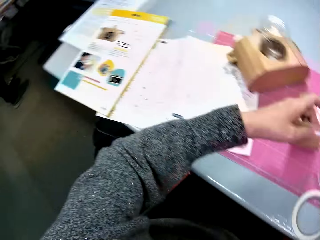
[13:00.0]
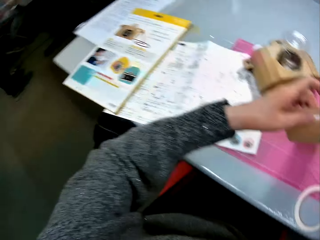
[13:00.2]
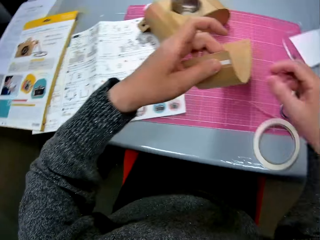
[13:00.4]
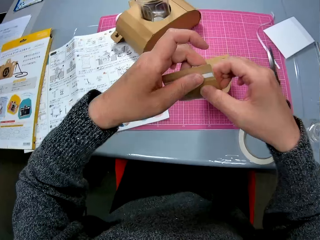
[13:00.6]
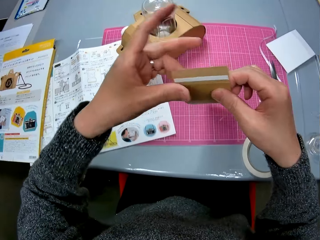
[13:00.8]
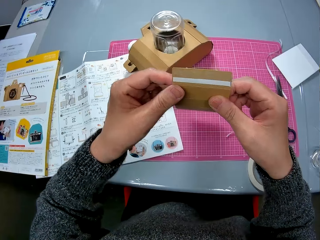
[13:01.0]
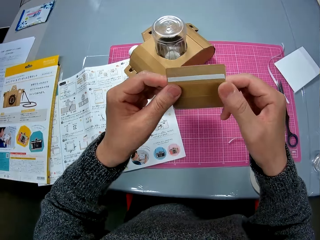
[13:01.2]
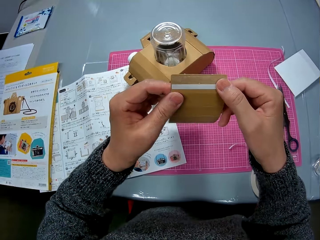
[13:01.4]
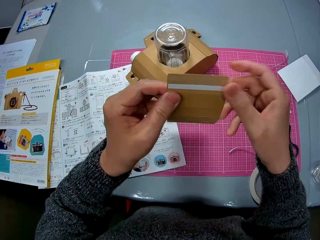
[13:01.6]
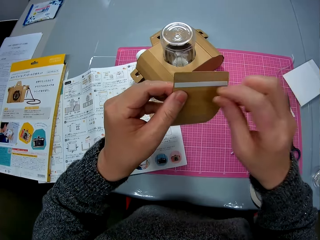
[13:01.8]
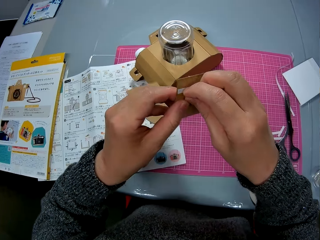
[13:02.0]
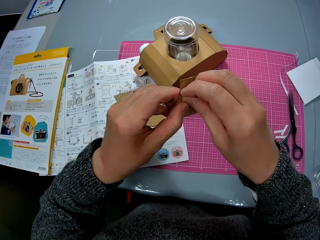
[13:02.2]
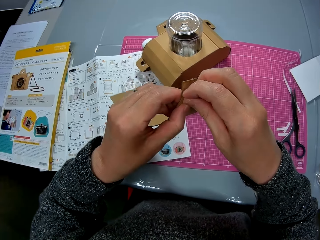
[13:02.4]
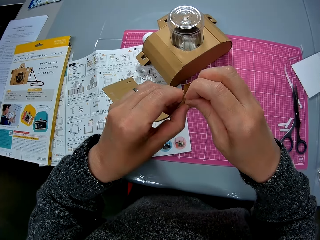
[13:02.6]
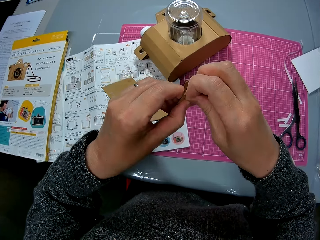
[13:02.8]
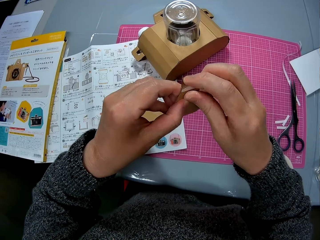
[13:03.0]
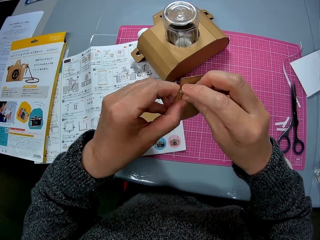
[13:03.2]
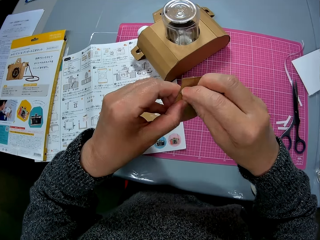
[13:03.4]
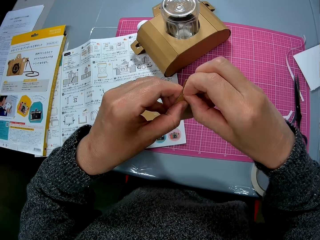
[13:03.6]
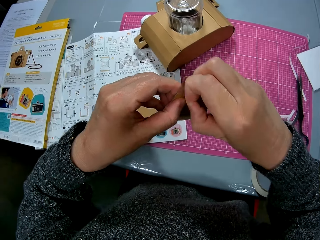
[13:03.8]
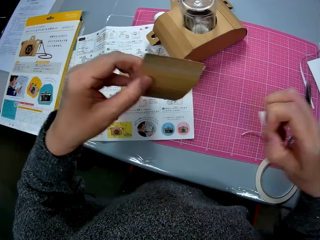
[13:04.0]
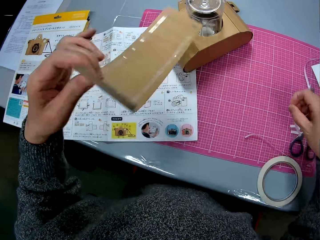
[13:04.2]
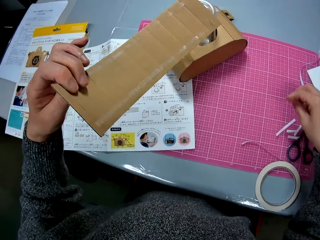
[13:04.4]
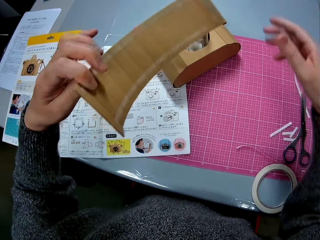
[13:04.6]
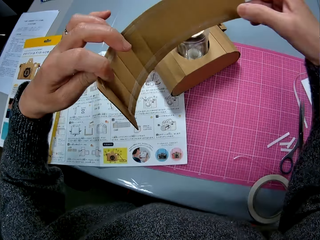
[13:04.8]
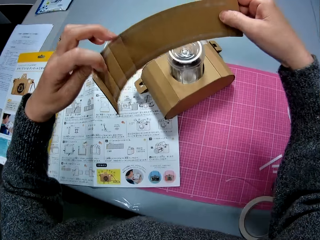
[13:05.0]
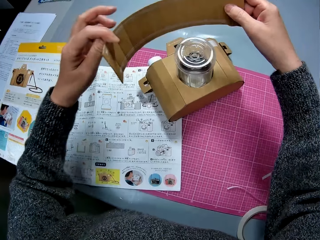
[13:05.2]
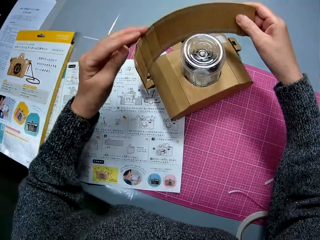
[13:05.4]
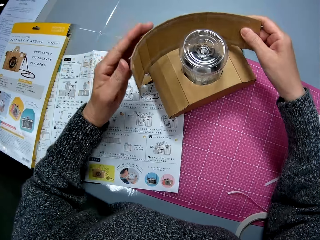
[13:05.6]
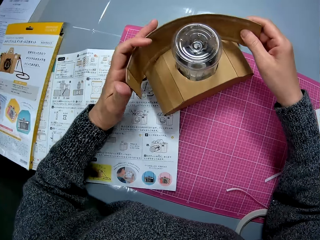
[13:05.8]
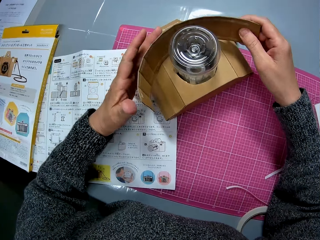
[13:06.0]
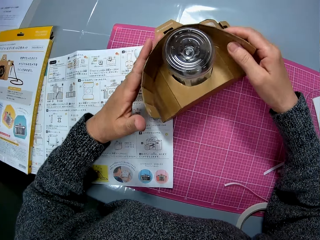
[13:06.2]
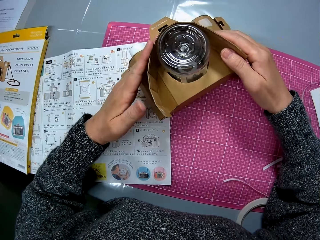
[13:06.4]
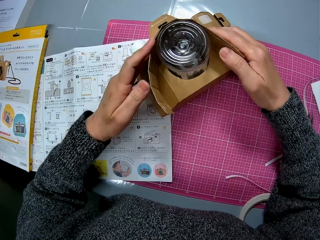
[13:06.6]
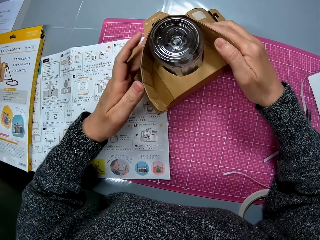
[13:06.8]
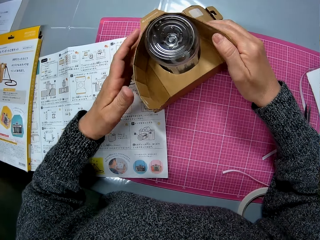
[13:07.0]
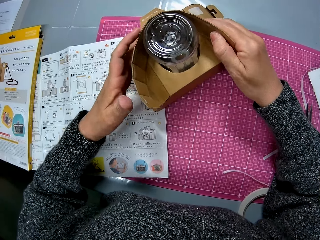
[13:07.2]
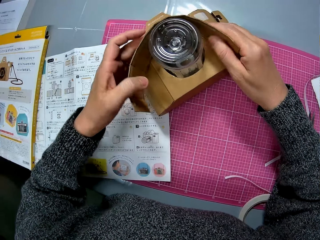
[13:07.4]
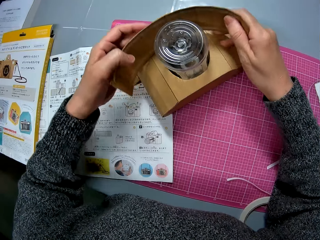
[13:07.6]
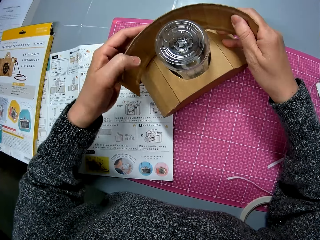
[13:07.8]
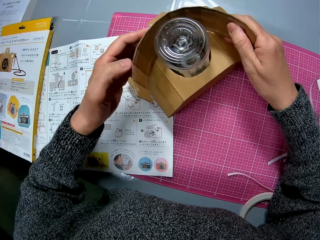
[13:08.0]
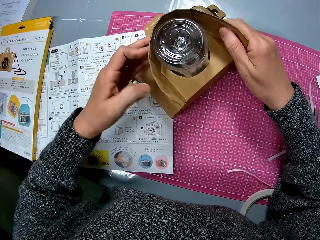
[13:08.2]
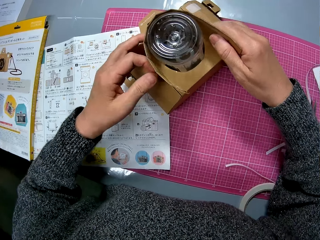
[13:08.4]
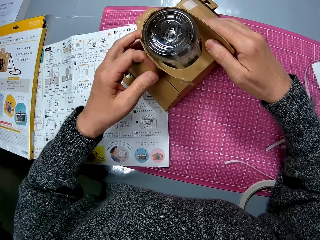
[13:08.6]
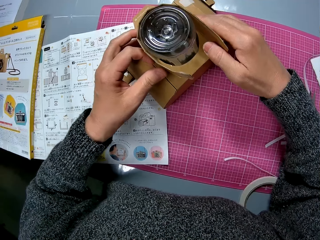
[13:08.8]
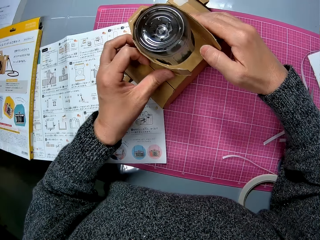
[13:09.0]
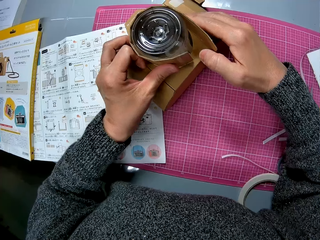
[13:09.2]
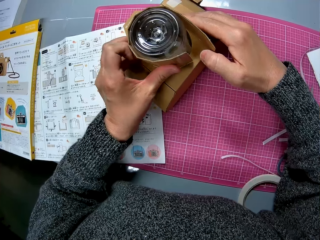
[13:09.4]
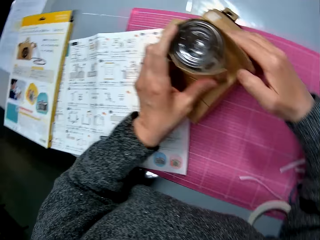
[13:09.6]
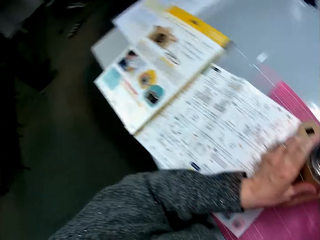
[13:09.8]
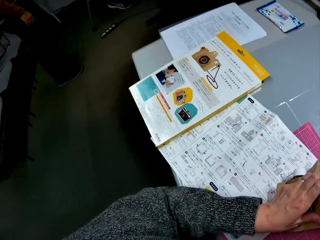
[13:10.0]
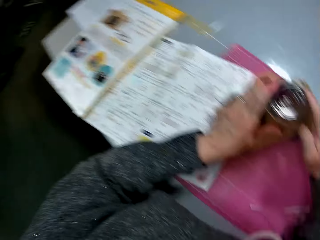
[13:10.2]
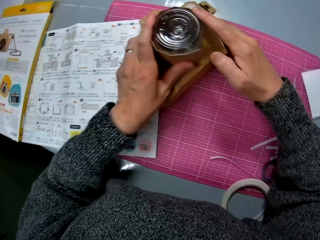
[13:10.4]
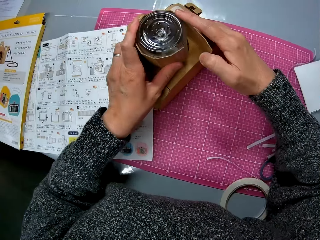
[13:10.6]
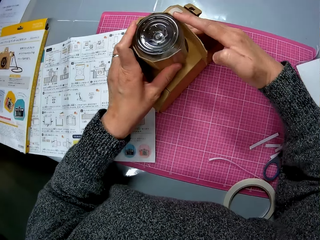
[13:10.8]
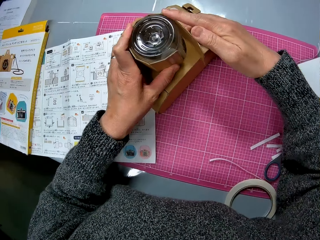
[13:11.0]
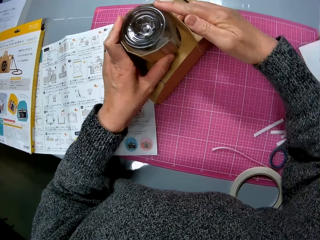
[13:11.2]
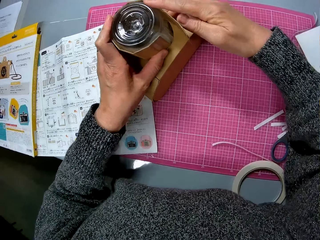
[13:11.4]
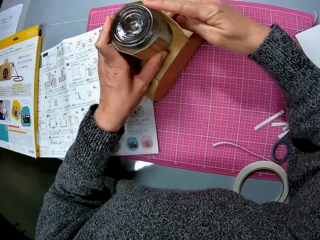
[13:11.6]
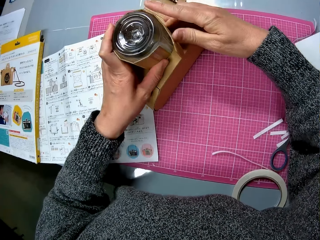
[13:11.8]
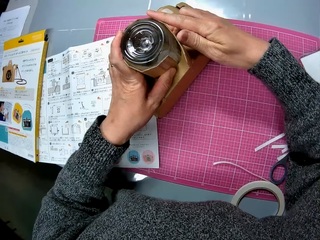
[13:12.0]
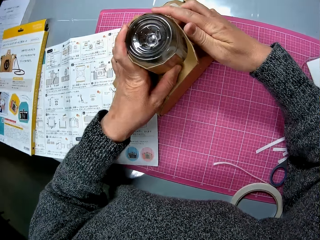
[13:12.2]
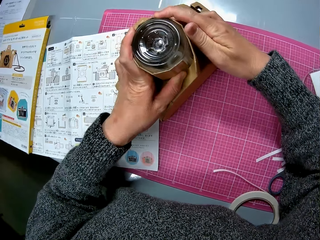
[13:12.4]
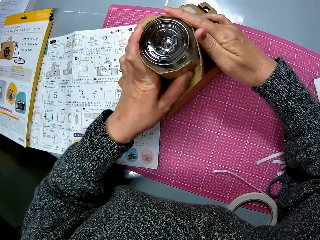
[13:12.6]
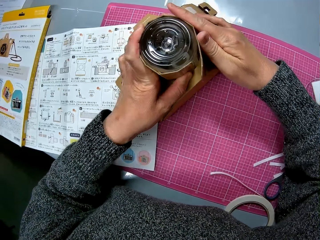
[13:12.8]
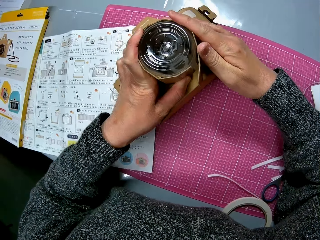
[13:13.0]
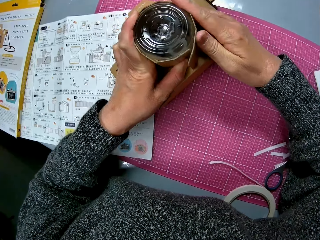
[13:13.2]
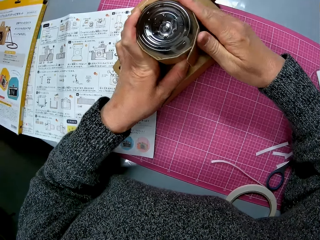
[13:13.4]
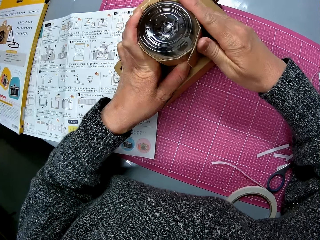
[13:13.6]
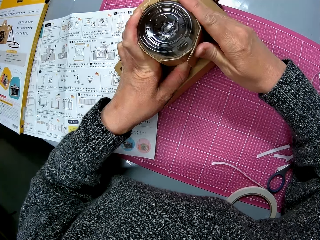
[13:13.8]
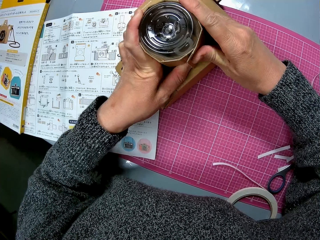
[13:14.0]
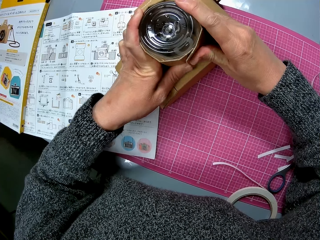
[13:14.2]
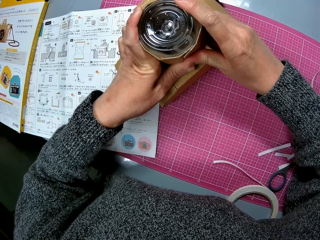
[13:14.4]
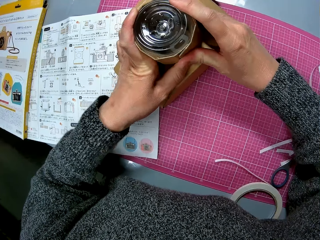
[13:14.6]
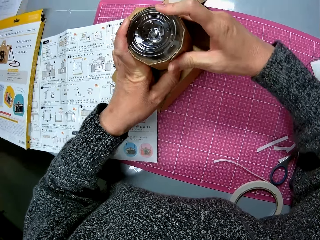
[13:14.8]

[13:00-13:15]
The camera wearer looks around the room. A man stands in the room. The camera wearer places the scissors on the table. They lift the paperboard and touch the paperboard. They remove the sellotape from the paperboard. They place the sellotape on the table. They hold the paperboard. They put the paper around the camera lens. They join the paperboard. They look around the room. The man stands in the room. The camera wearer joins the paperboard.

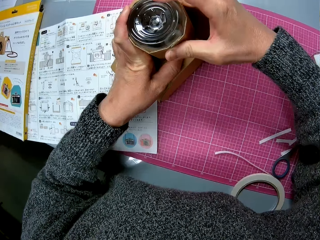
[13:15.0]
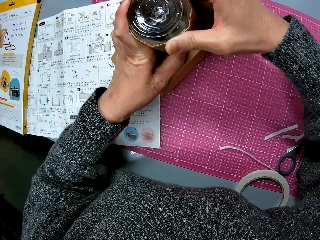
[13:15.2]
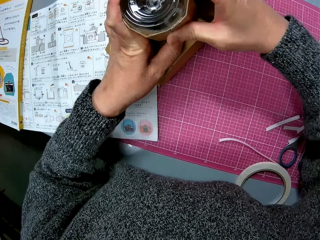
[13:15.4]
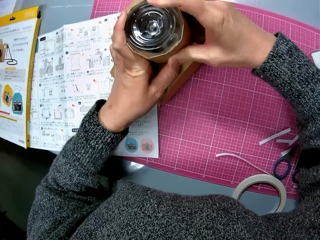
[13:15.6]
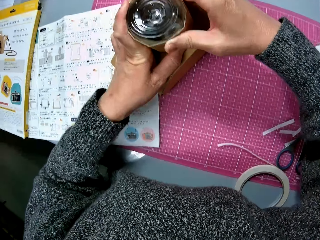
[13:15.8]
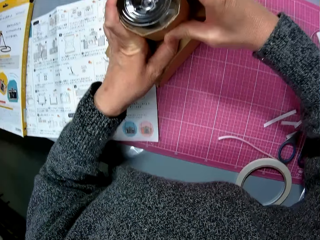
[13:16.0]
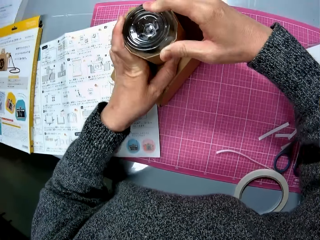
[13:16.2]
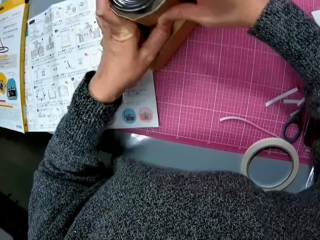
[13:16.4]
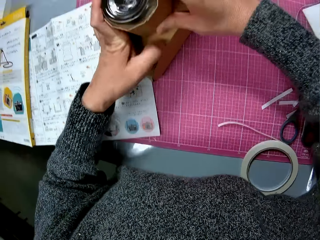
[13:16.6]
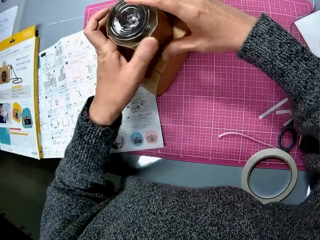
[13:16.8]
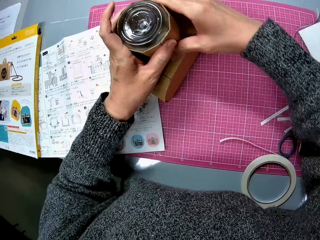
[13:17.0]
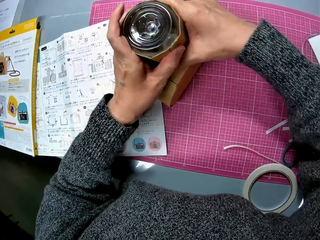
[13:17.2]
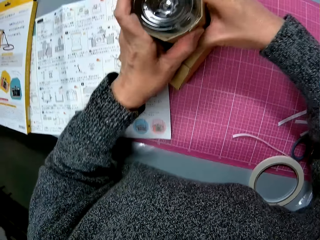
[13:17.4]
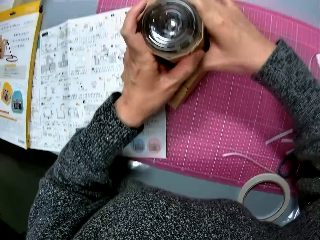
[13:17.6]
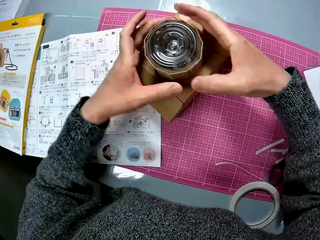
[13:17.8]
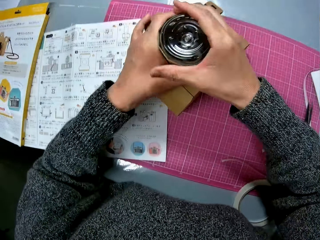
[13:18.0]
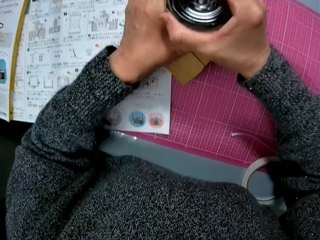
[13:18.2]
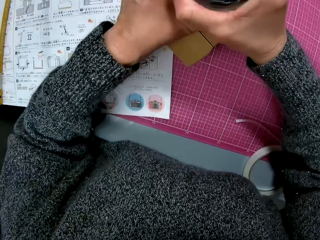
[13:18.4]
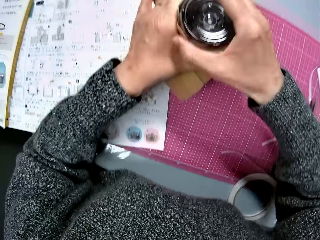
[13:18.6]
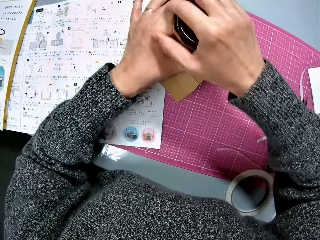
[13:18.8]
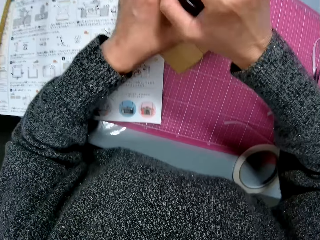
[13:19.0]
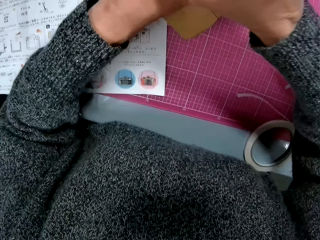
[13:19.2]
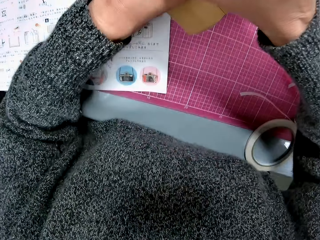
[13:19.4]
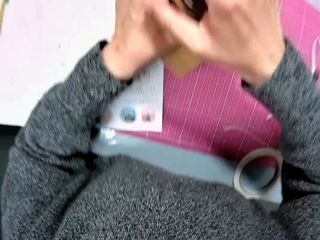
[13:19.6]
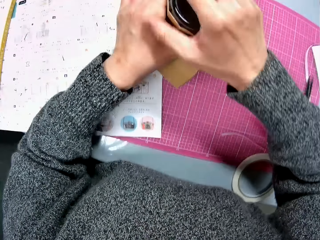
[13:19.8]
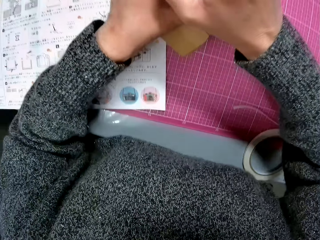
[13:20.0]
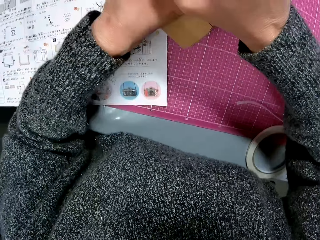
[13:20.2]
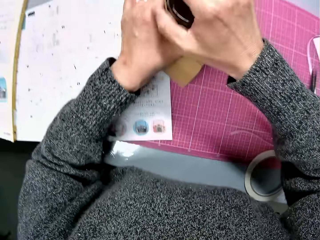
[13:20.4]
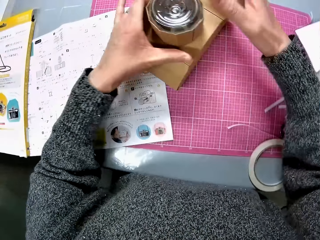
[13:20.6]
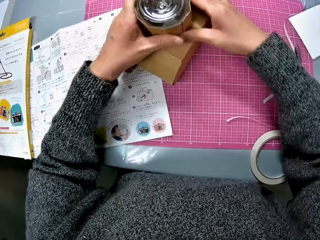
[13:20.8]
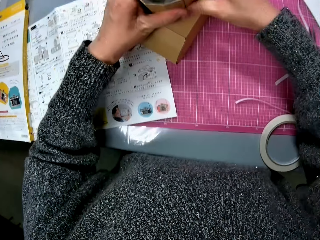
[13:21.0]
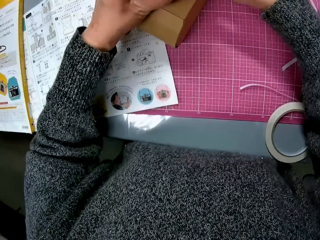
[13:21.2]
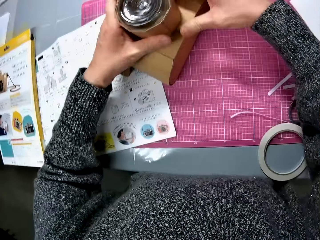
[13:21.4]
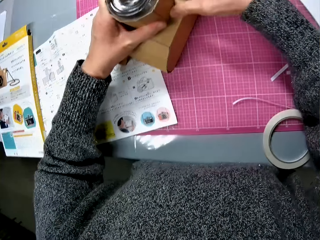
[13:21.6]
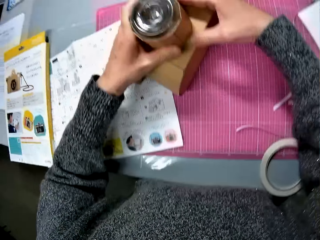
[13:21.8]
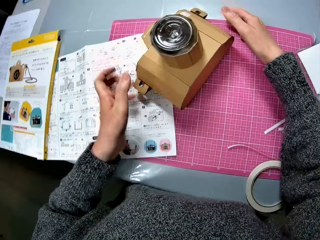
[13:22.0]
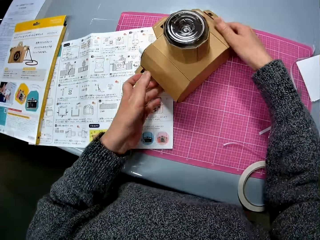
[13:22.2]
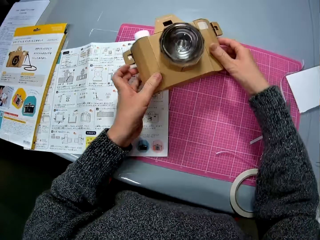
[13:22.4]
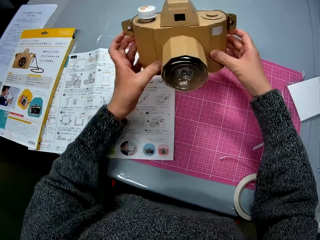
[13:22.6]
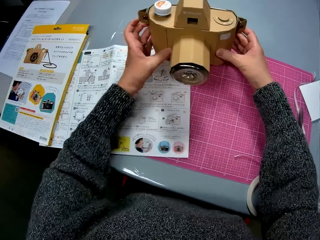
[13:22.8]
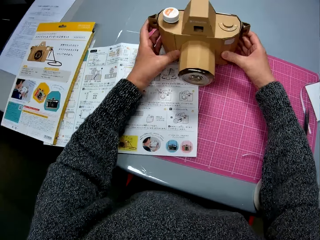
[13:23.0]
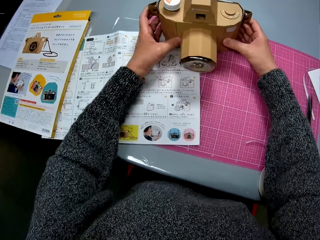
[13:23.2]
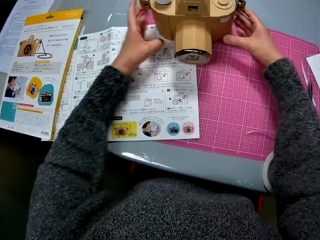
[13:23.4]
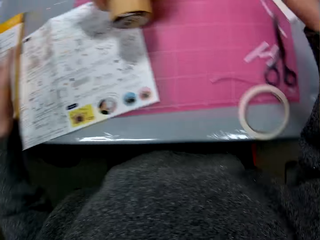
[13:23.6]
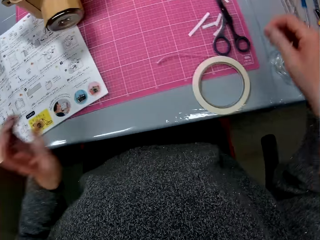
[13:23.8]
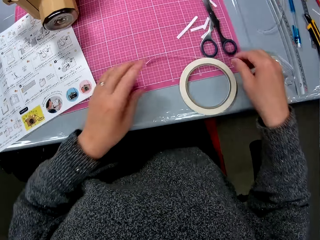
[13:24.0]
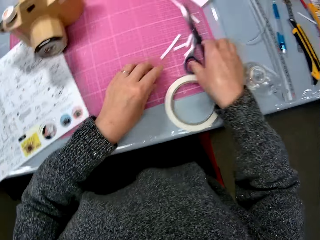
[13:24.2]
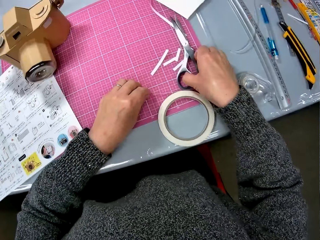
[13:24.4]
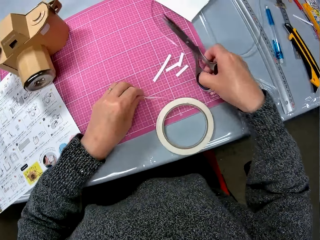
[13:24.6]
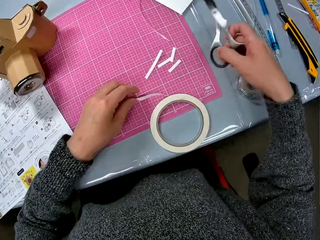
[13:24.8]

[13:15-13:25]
The camera wearer presses the sellotape on the paperboard. They lift the paperboard camera model. They place the paperboard camera model upright on the table. They pick up the scissors.
